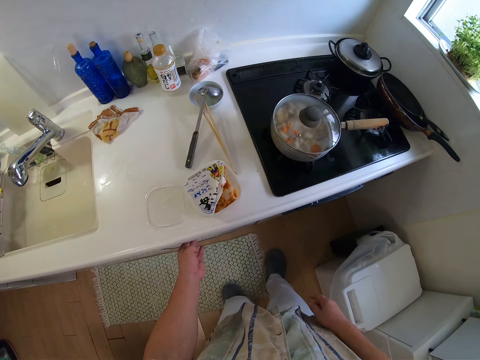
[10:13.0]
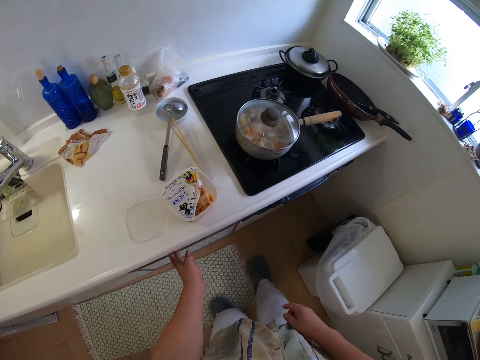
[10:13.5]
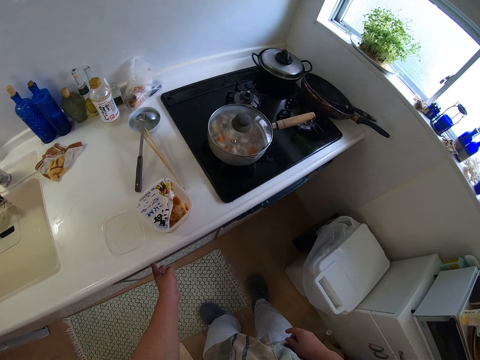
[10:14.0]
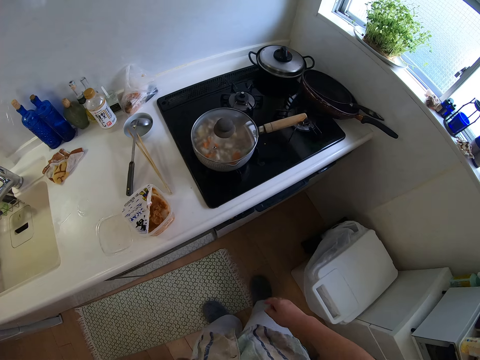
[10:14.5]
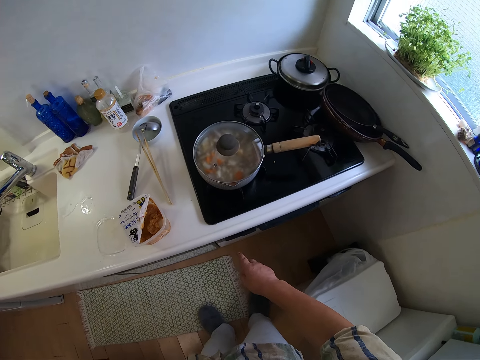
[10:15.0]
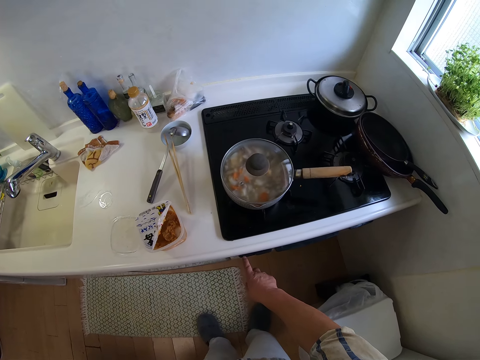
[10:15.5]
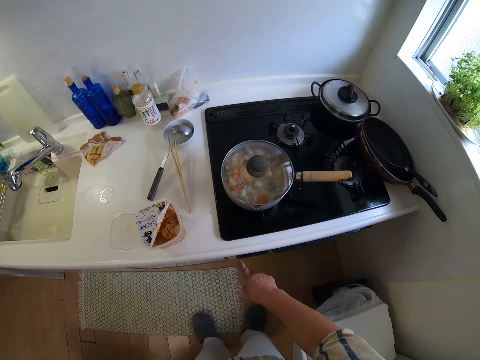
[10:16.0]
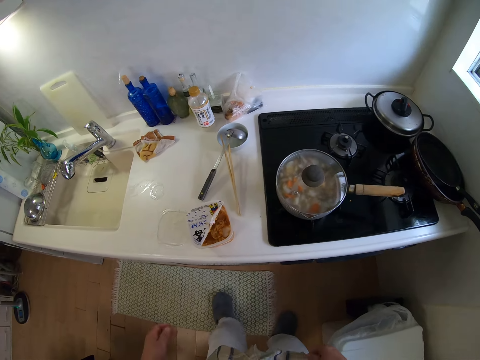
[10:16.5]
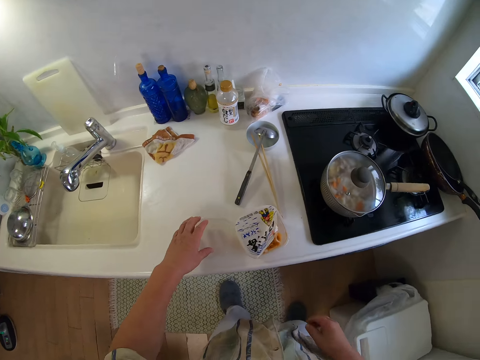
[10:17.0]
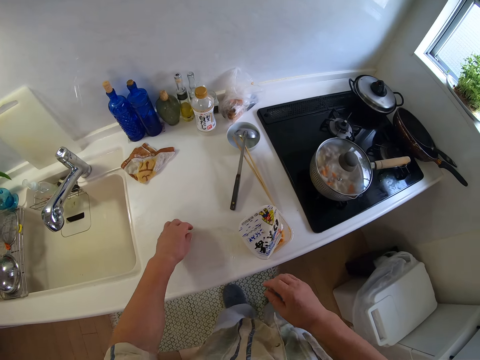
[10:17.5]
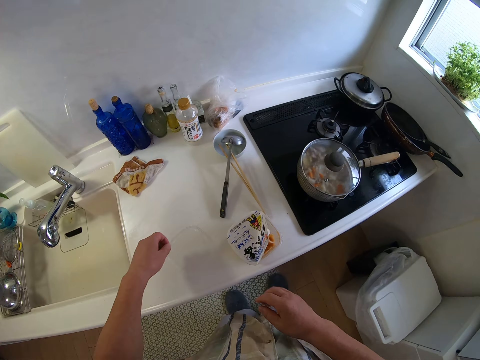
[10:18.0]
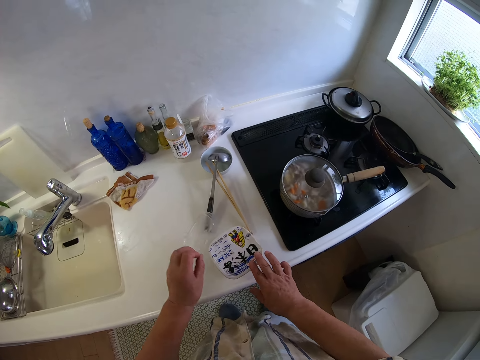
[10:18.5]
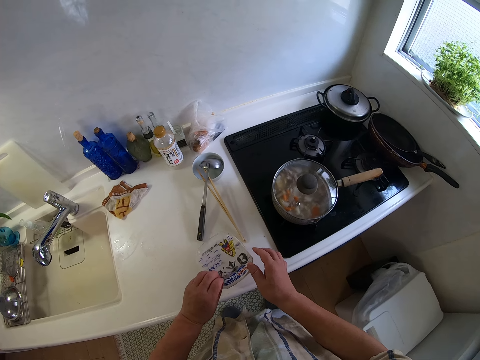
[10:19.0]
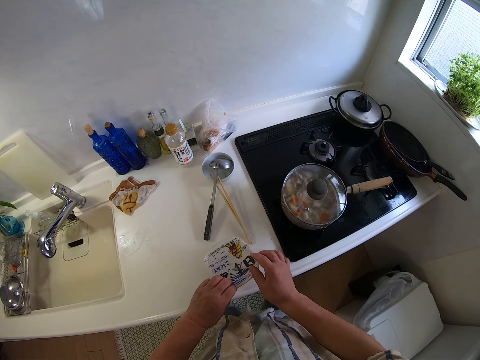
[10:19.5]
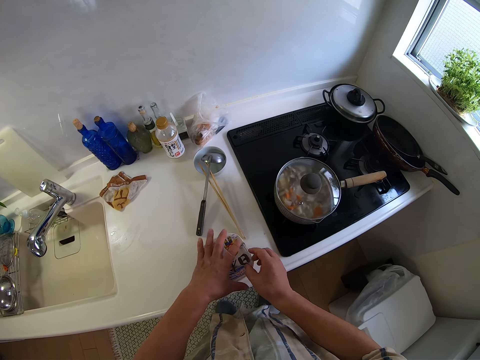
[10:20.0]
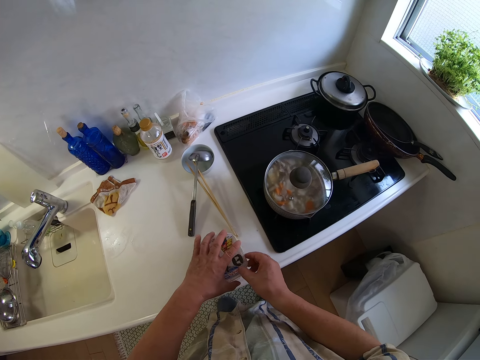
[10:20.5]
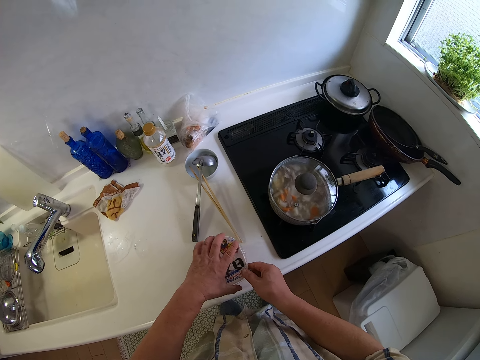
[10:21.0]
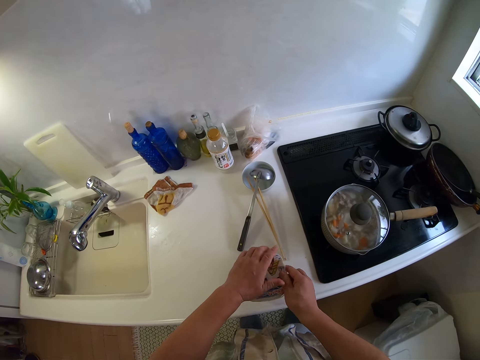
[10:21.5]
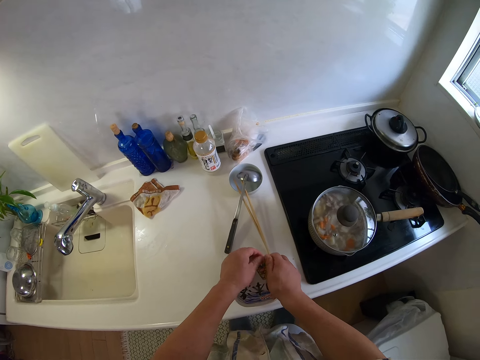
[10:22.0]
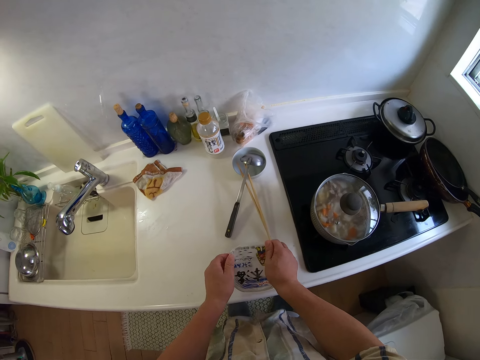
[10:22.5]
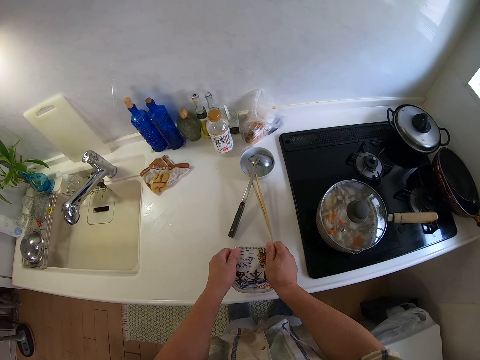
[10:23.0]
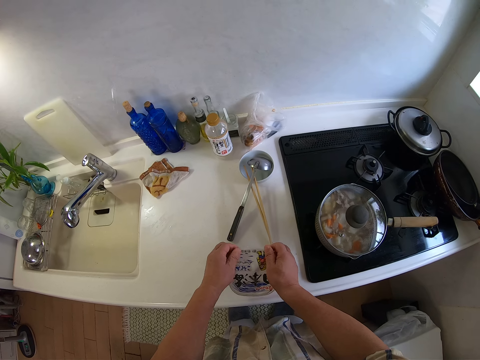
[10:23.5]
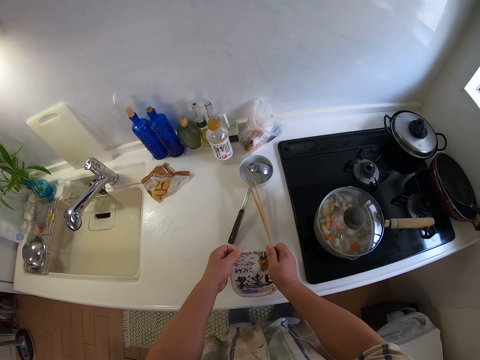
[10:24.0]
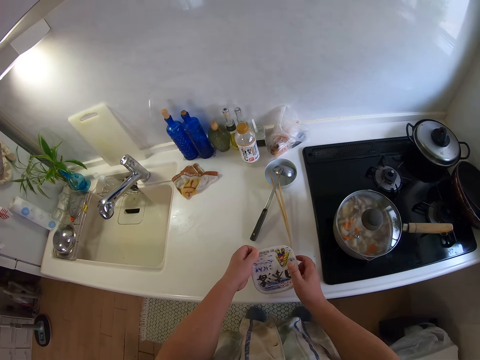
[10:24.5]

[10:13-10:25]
The camera wearer operates the dishwasher with his left hand. He looks around. He puts on the cooker. He picks the cover of the container on a table top with his left hand. He fixes the cover on the container with his hands.

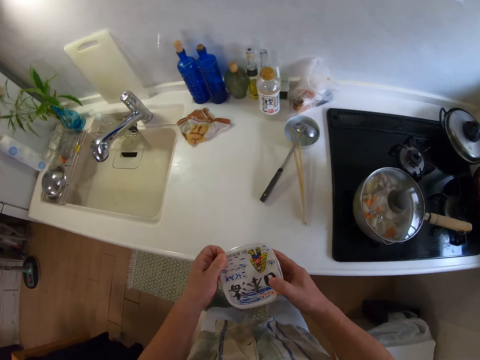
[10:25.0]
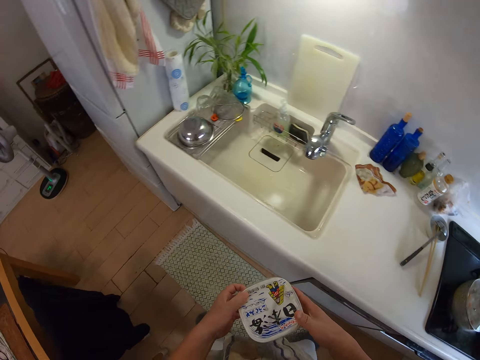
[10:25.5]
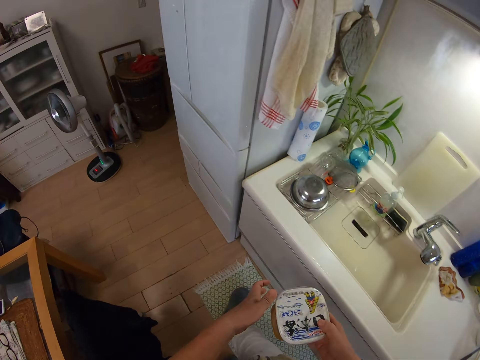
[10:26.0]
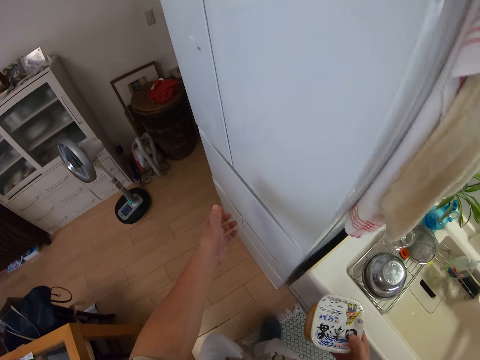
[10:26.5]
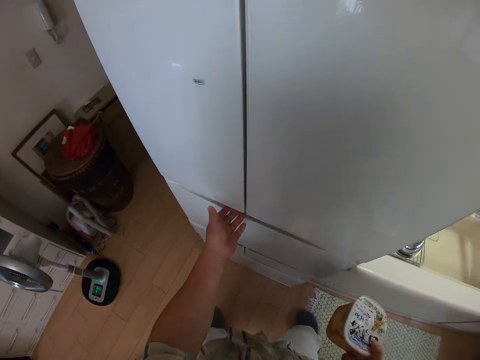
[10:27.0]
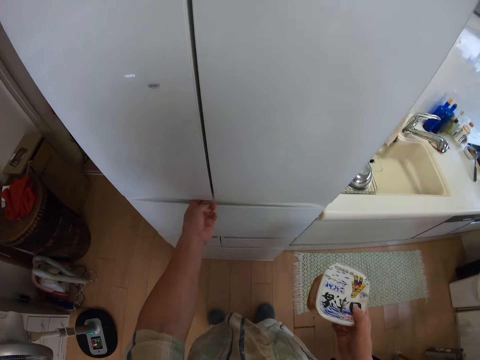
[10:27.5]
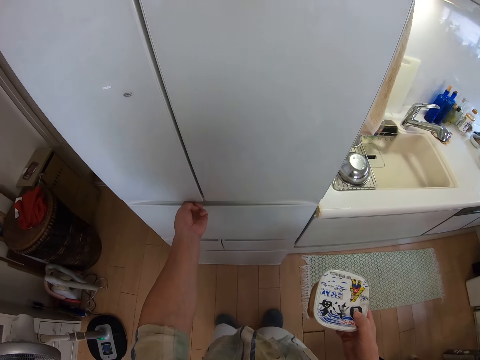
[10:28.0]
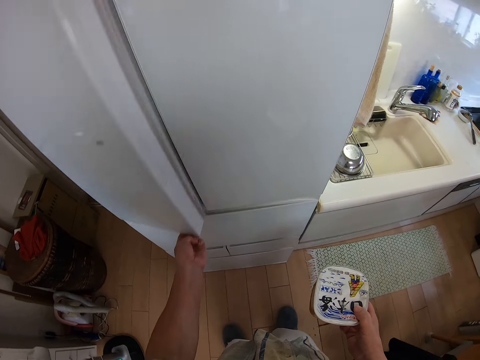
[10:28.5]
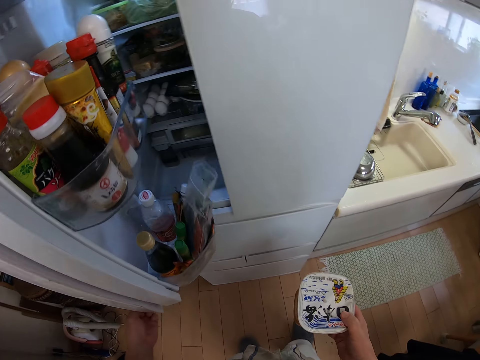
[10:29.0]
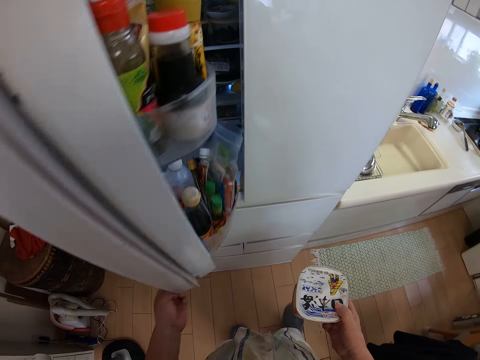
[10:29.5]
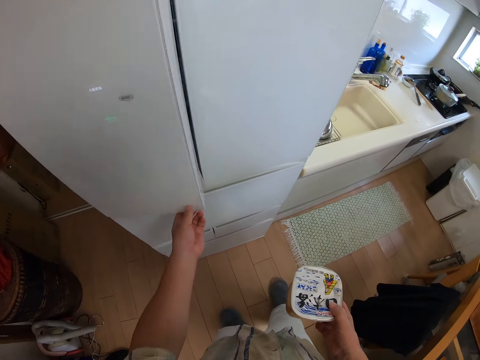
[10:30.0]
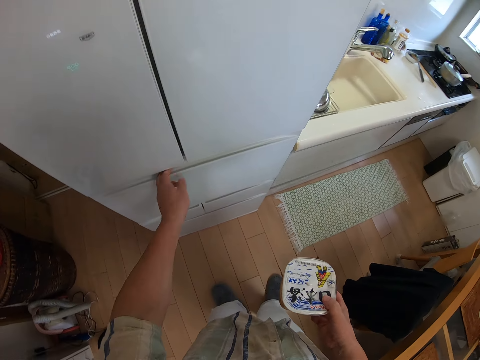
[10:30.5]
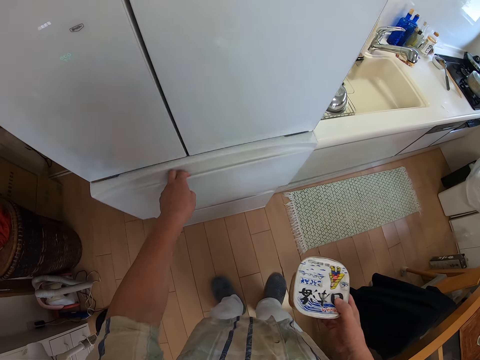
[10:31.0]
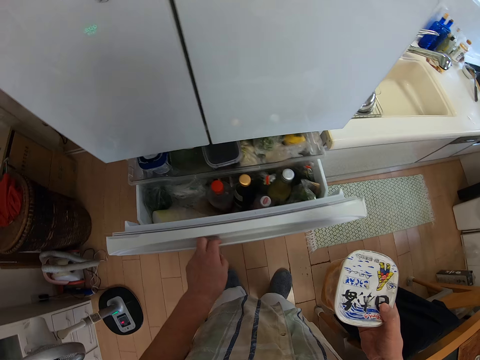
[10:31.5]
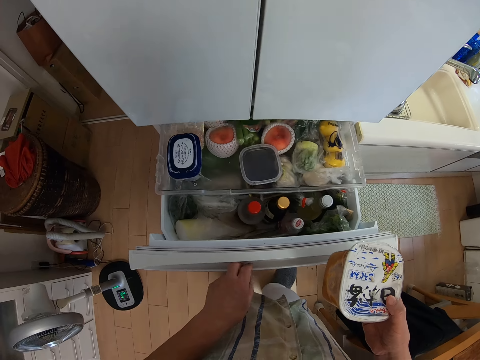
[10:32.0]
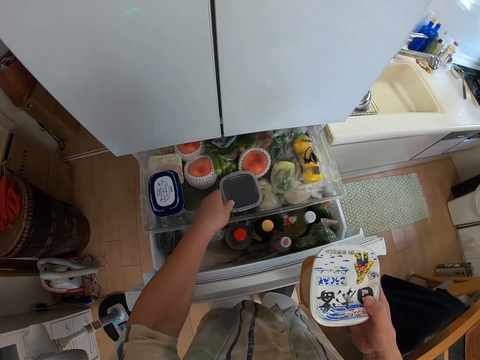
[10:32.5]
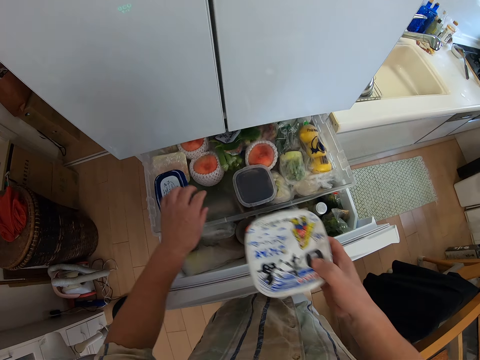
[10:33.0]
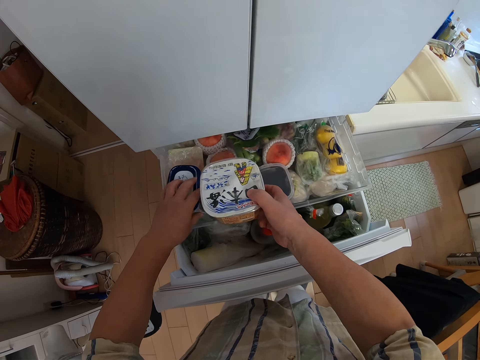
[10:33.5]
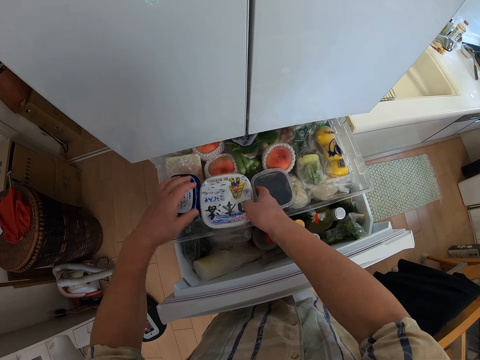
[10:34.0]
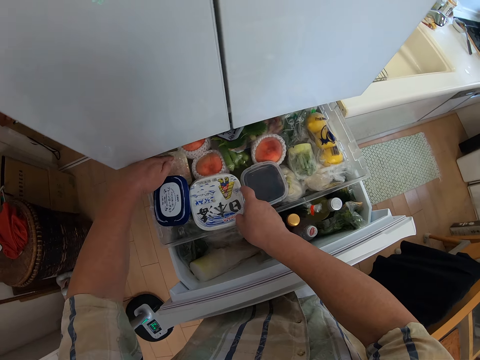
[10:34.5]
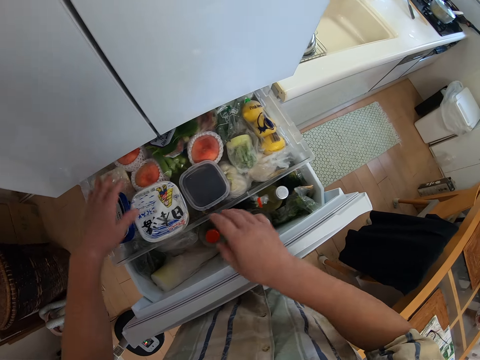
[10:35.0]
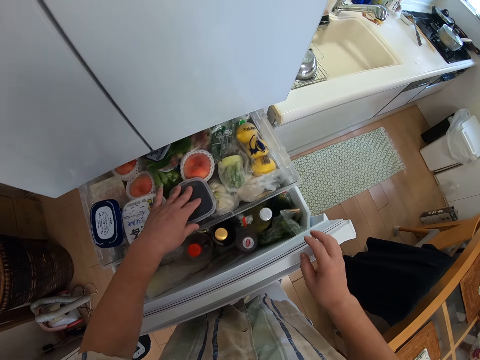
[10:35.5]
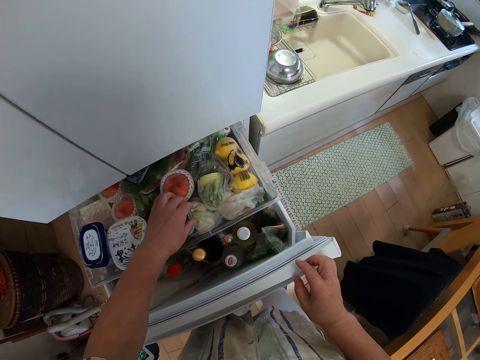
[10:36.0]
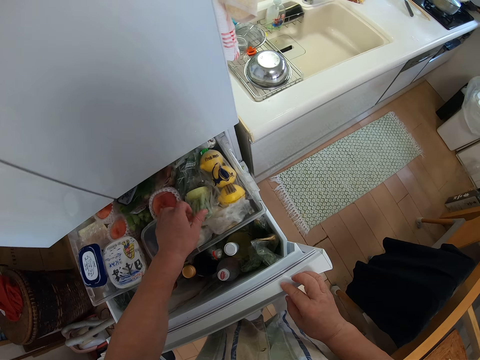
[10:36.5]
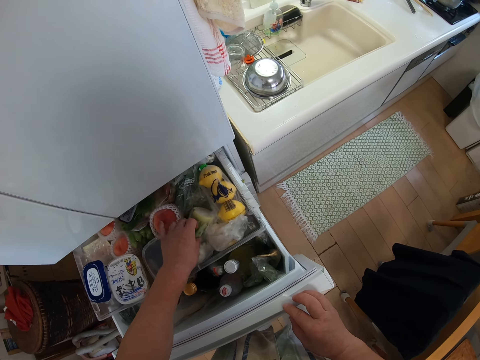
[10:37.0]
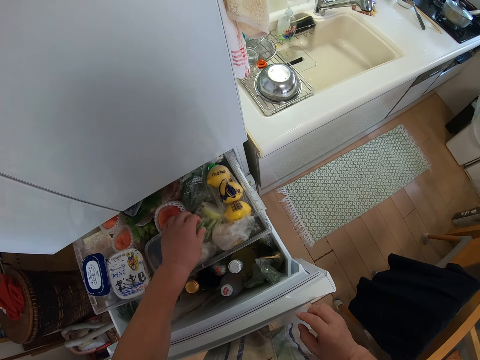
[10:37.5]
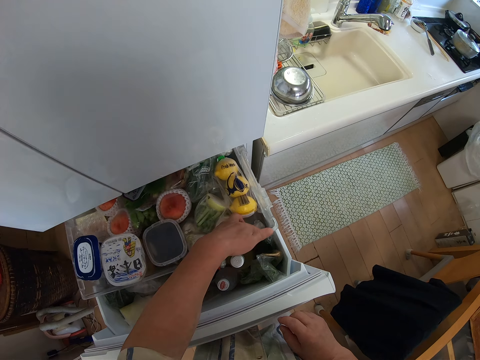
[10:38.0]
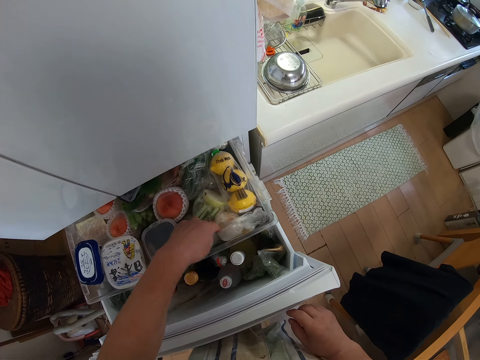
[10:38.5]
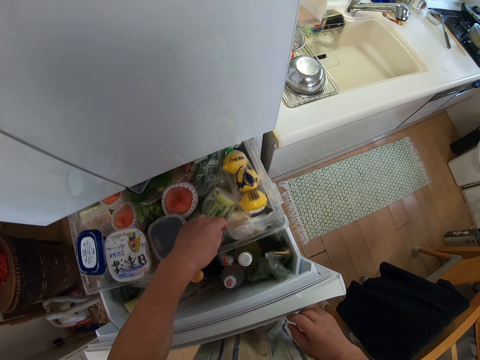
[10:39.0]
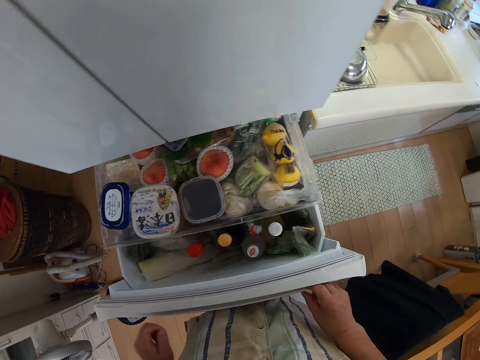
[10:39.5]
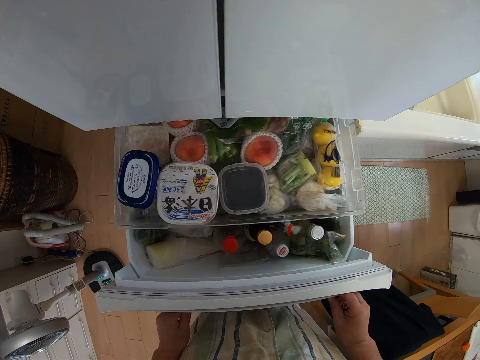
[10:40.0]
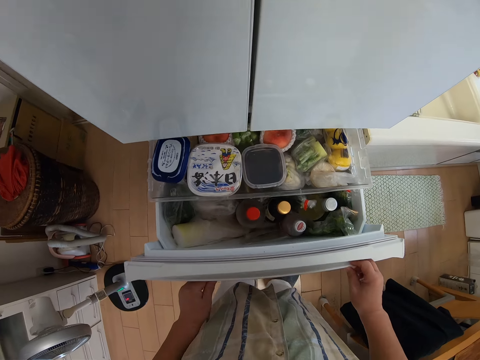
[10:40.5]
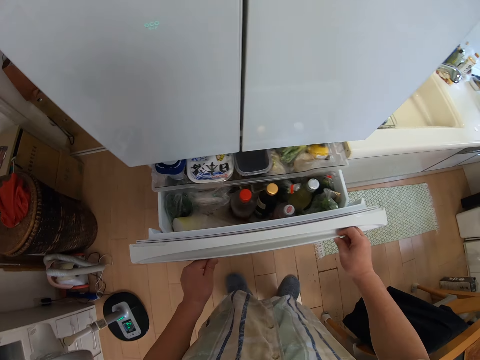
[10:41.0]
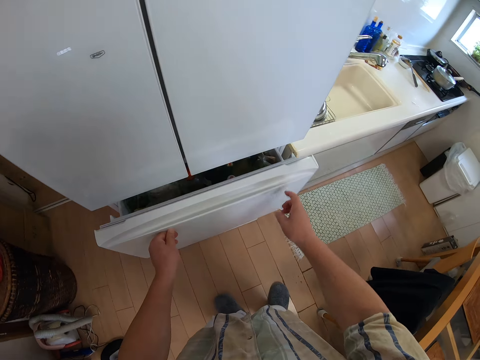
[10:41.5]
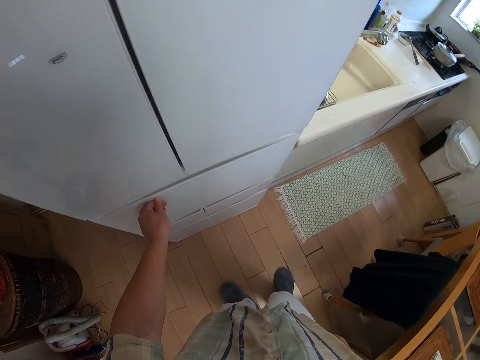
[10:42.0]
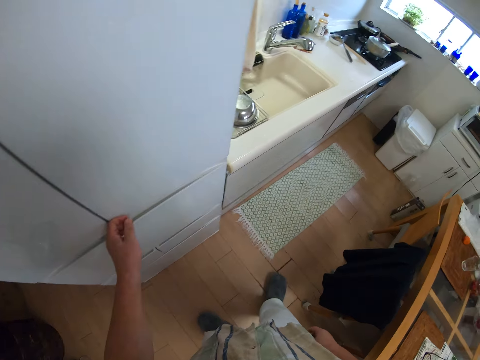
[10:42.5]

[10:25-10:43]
The camera wearer carries the container on the table top with his hands. He walks. He holds the container with his right hand. He opens a refrigerator with his left hand. He closes the refrigerator with his left hand. He opens a lower refrigerator compartment with his left hand. He adjusts plastic containers in the lower refrigerator compartment with his left hand. He puts the container in the lower refrigerator compartment with his right hand. He adjusts food items in the lower refrigerator compartment with his left hand. He closes the lower refrigerator compartment with his hands.
